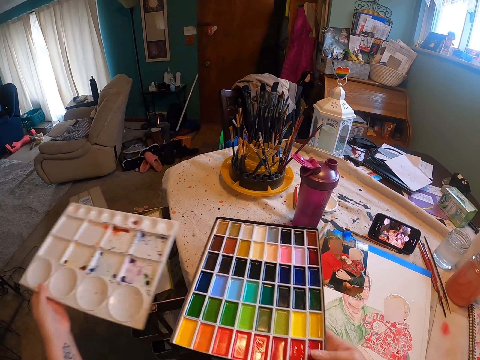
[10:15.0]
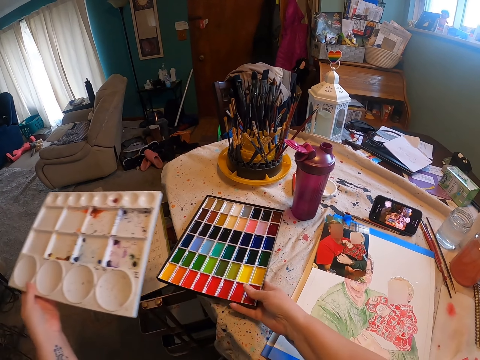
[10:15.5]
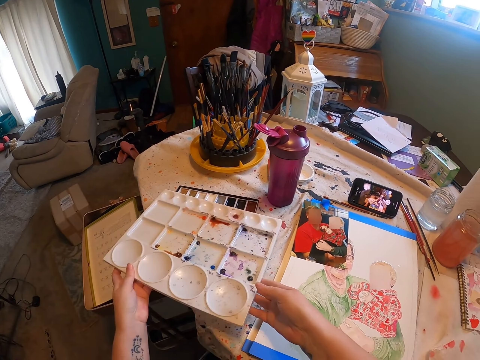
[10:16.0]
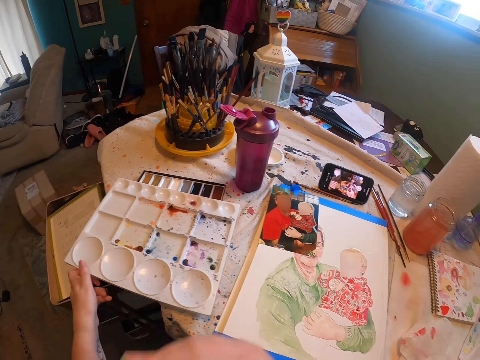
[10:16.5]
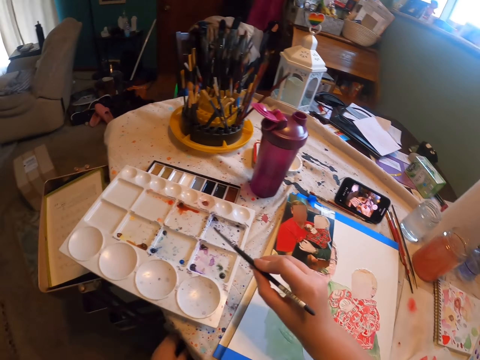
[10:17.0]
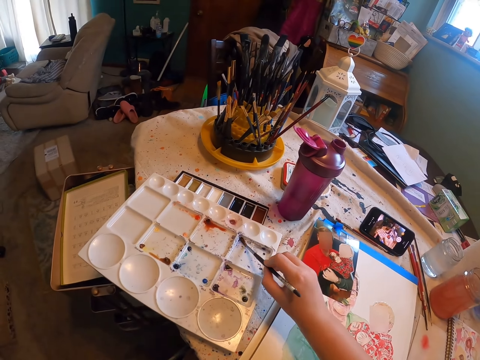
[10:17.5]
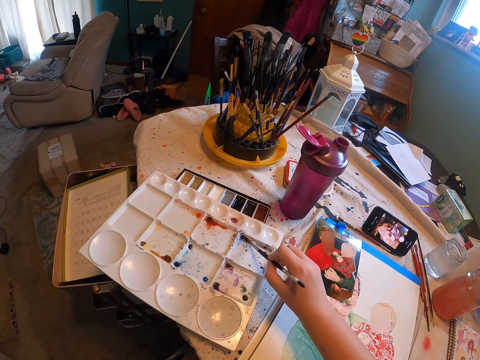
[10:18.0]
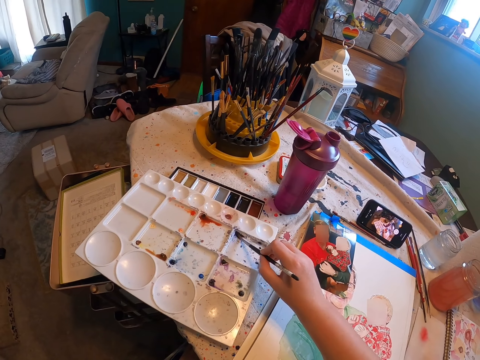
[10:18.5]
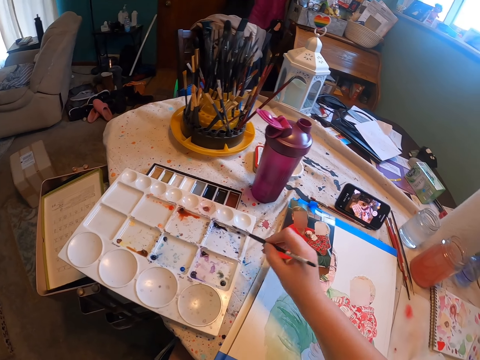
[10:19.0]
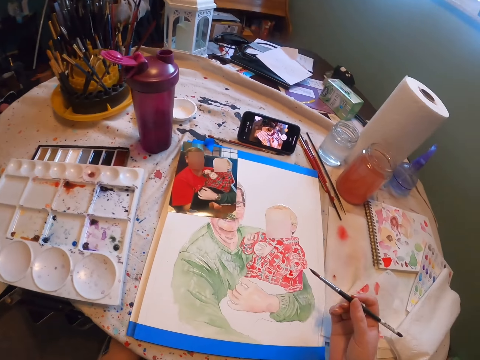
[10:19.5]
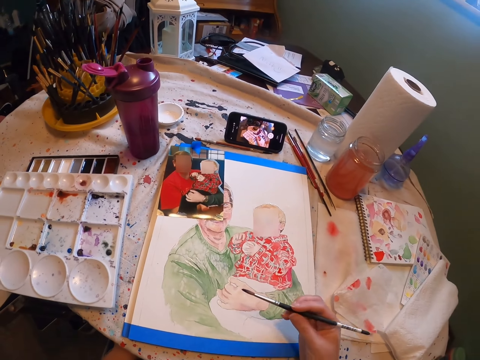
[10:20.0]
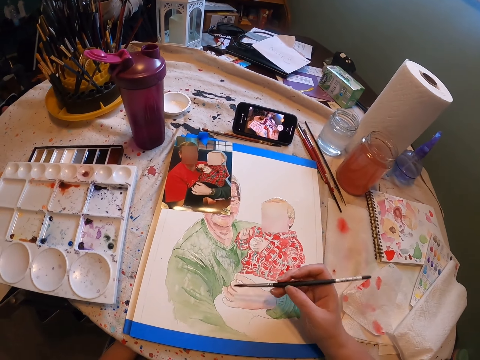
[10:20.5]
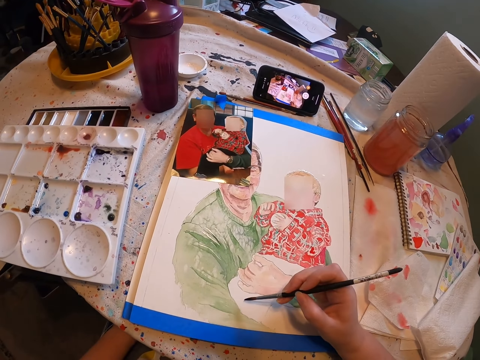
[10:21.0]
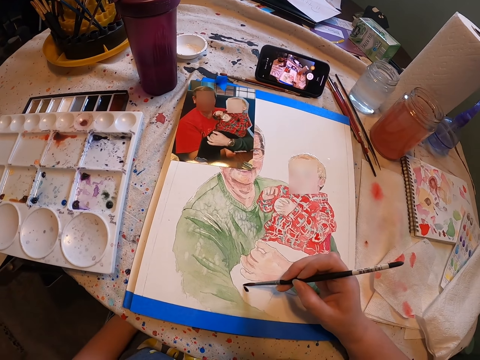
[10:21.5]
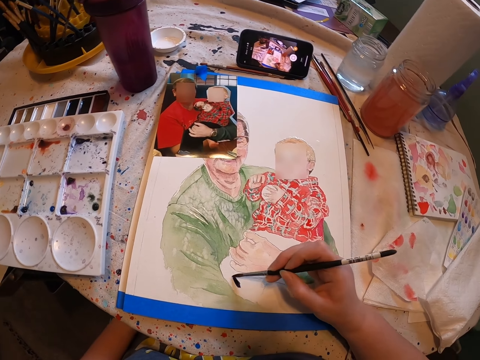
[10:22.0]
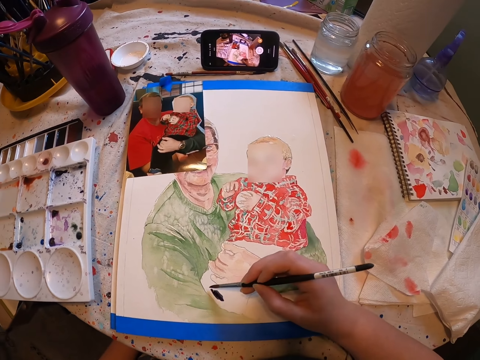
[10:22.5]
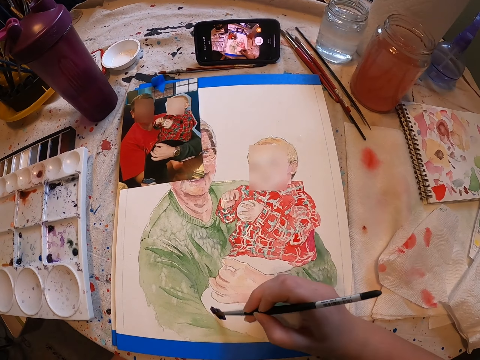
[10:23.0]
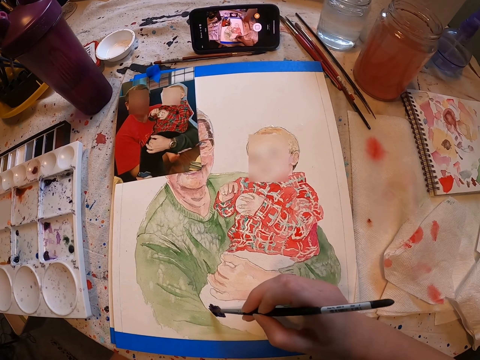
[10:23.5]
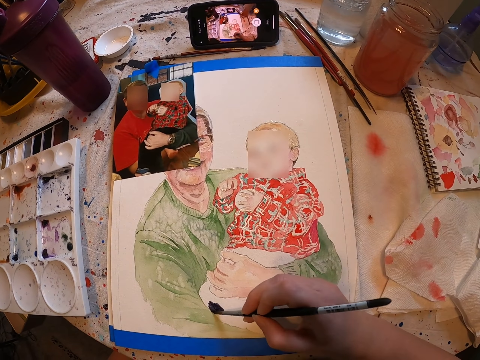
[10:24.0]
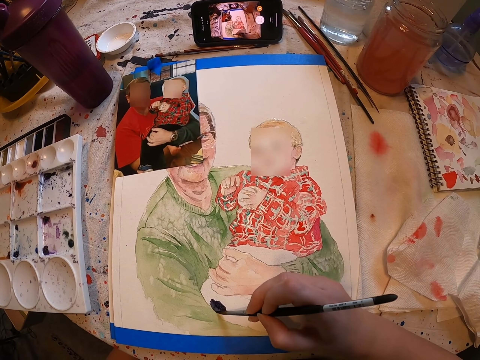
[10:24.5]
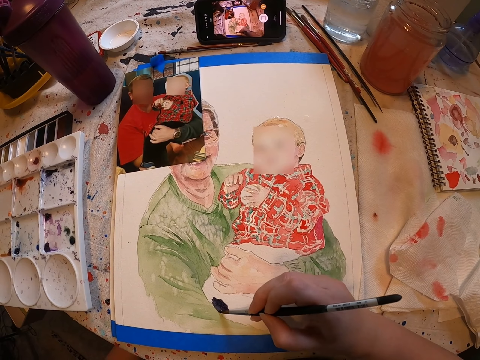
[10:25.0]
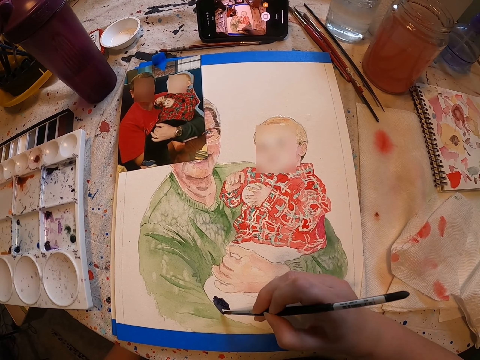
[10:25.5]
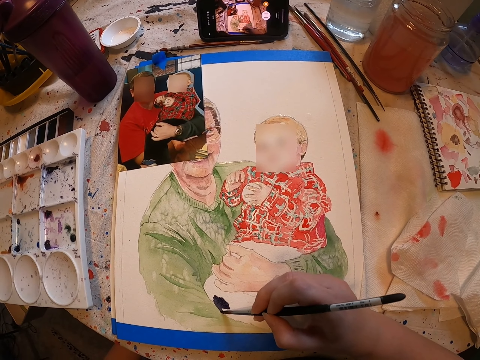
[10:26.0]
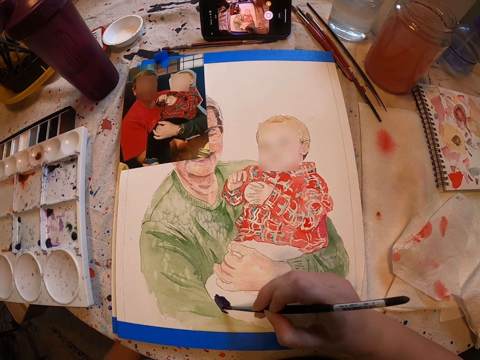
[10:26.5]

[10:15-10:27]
The camera wearer places the color palette on the table. She holds the empty palette with both her hands and places the empty palette on top of the color palette. She rubs the paint brush on the empty palette. She puts the paint brush in a paint. She continues painting on a paper using the paint brush.

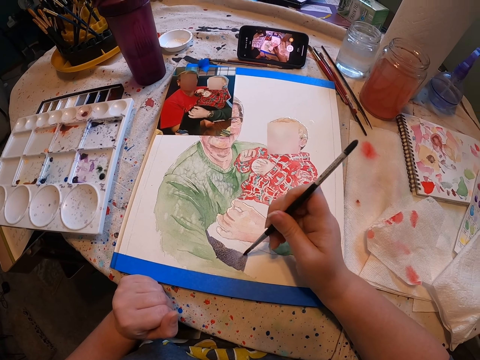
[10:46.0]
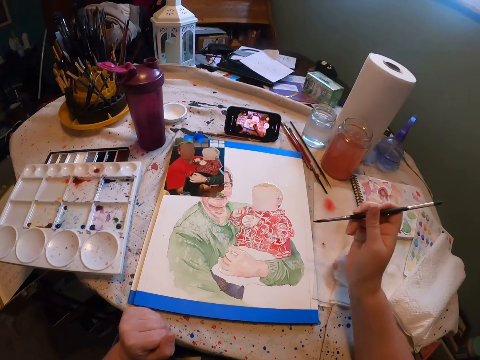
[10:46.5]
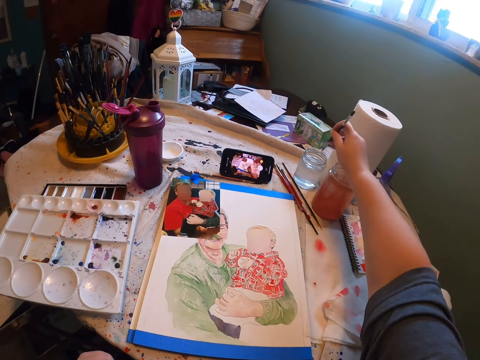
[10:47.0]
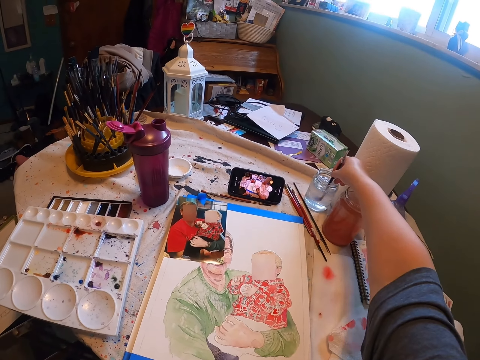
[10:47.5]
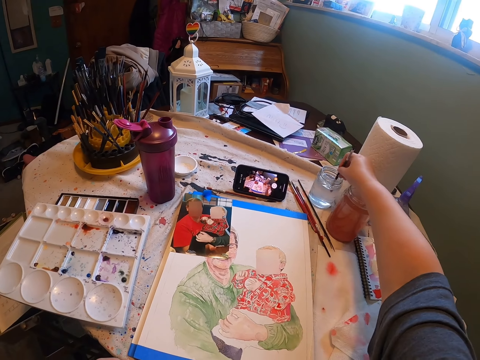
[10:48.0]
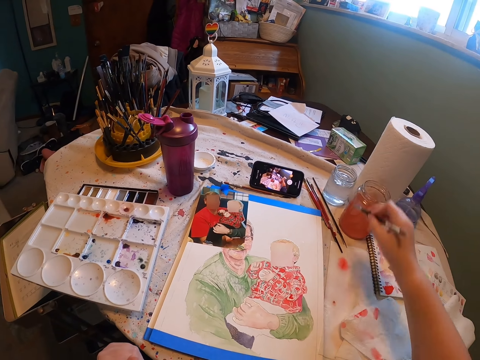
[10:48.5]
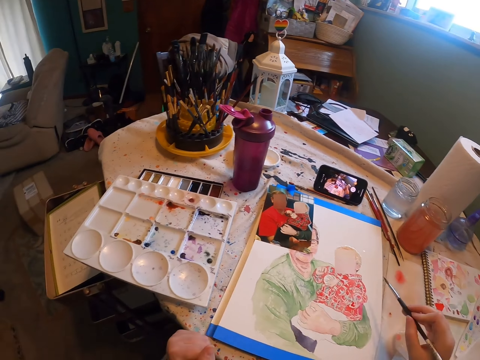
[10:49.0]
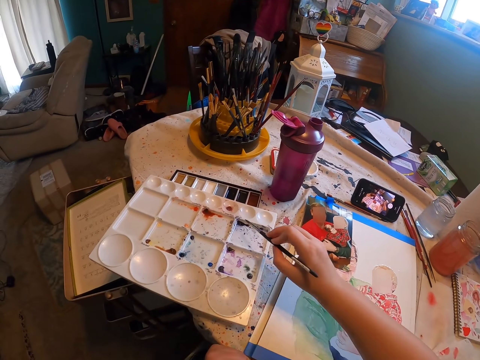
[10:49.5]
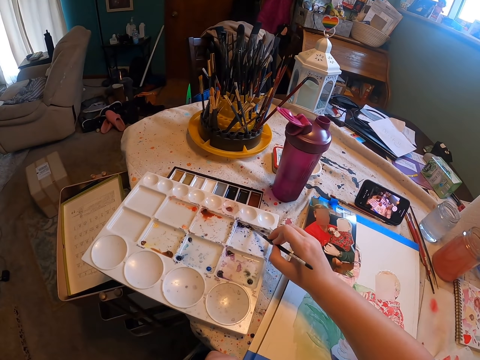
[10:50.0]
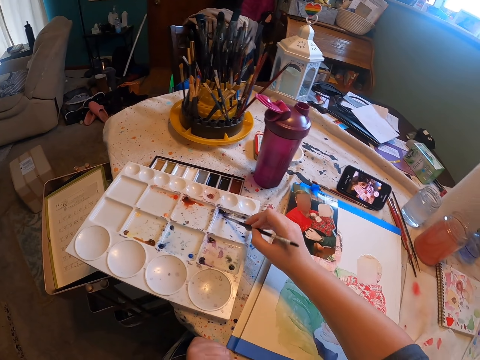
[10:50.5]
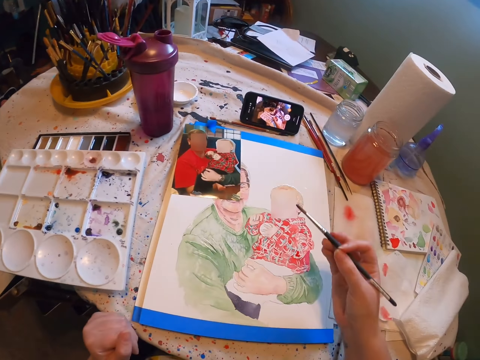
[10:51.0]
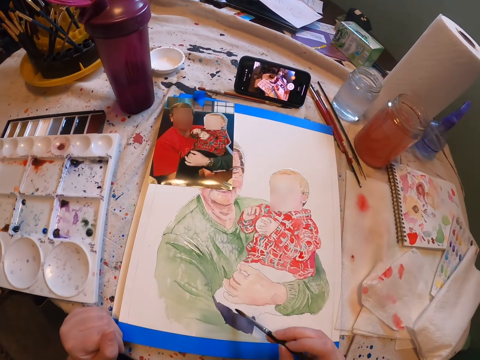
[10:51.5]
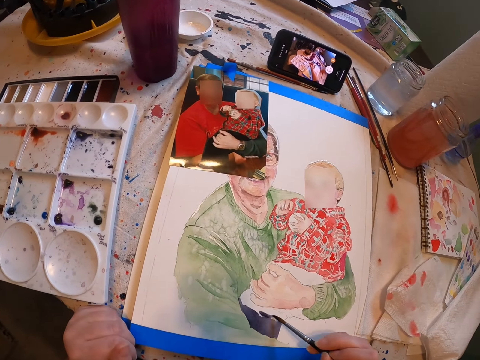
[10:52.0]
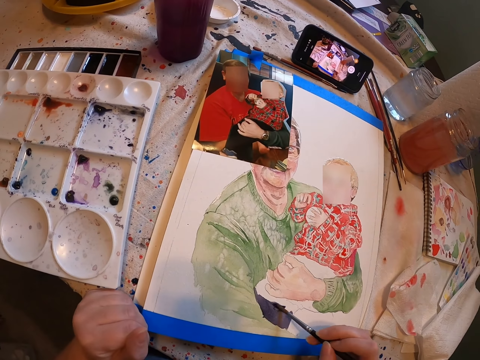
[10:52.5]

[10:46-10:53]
The camera wearer dips the paint brush in water. They stir the water with the paint brush and remove the paint brush from the container. They put the paint brush in a paint. They rub the paint brush on the empty palette. They continue painting on a paper using the paint brush.

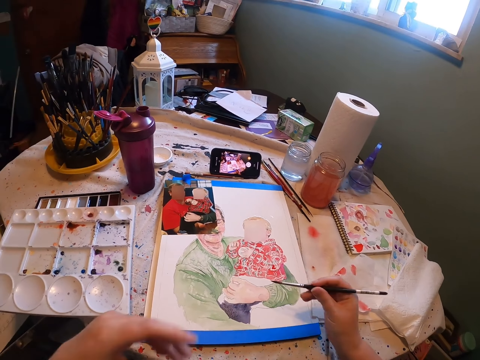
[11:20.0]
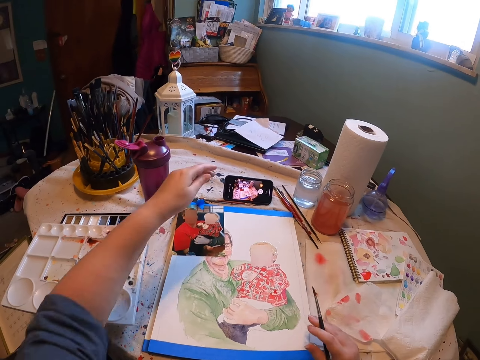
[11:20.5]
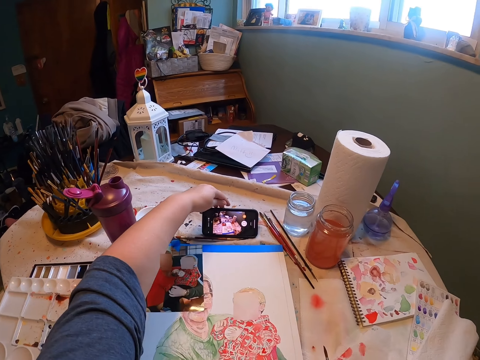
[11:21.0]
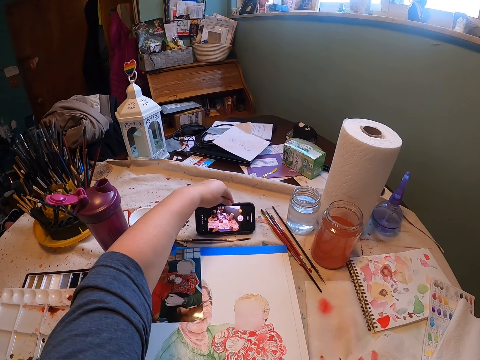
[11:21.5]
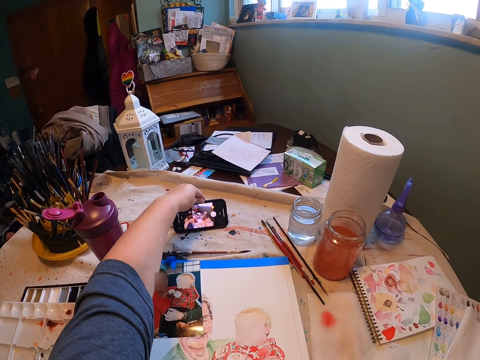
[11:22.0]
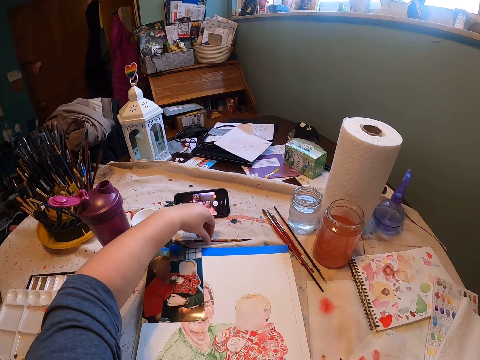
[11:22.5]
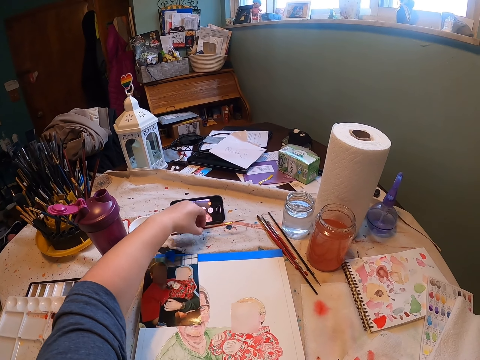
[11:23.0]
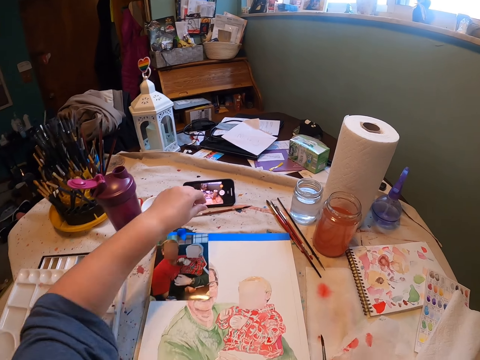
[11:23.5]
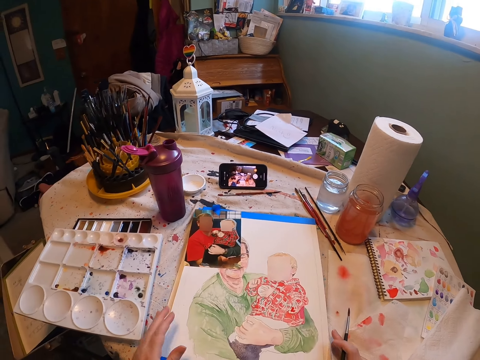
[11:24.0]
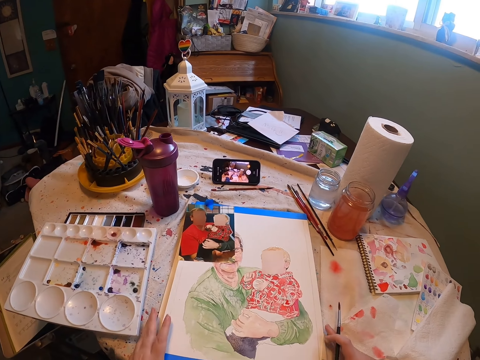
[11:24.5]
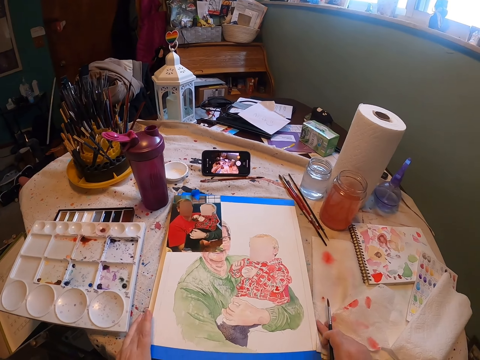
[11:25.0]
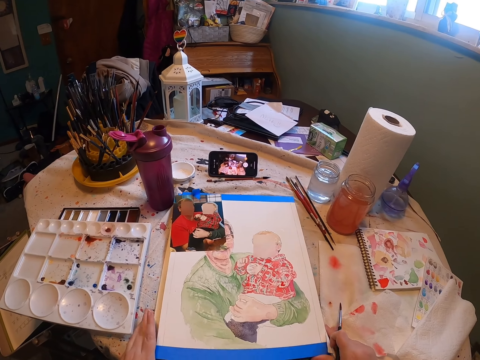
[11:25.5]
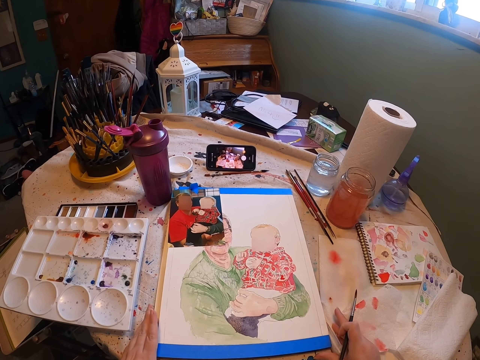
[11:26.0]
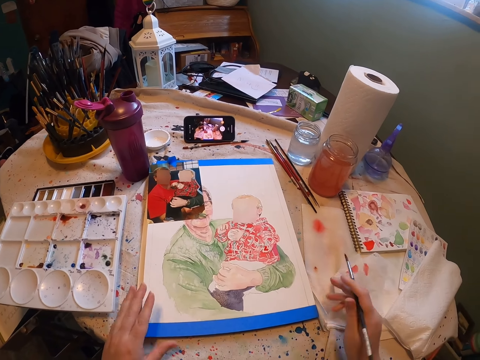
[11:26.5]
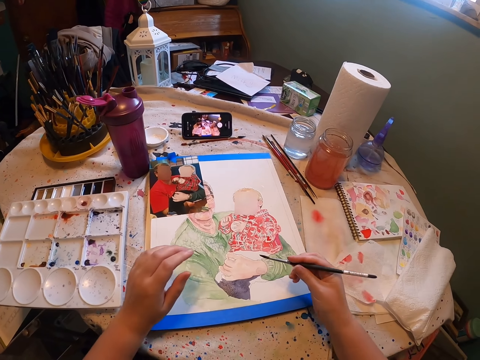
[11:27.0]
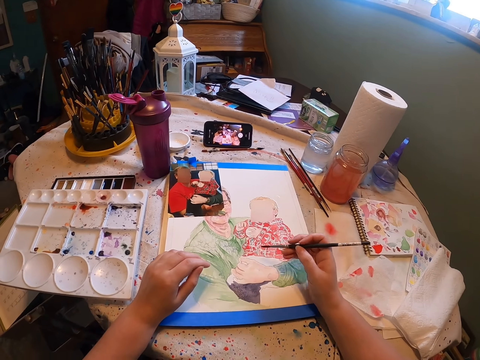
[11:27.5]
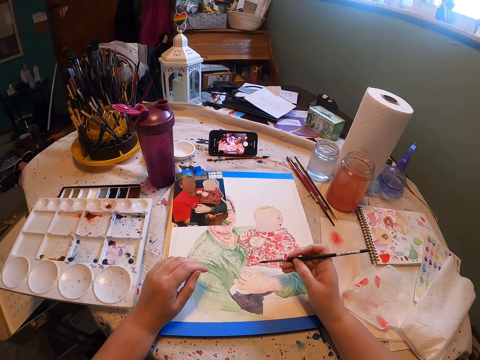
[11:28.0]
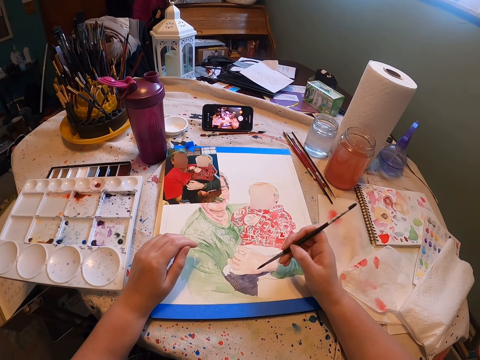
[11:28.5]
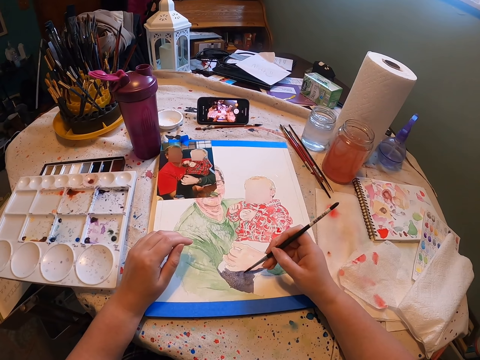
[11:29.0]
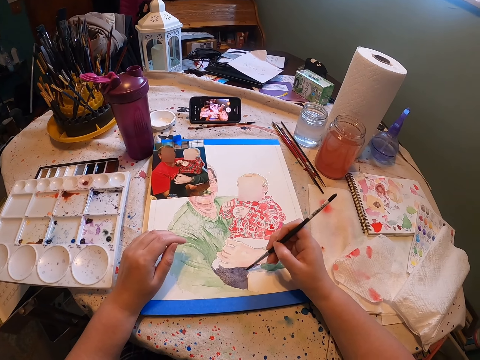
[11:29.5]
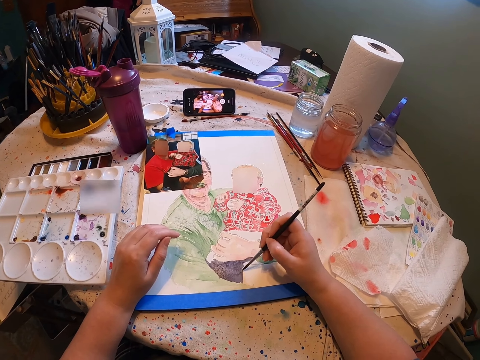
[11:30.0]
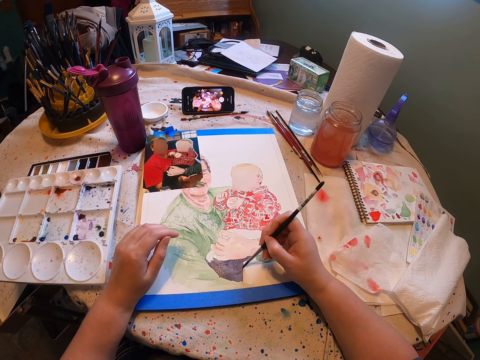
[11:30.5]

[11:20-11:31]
The camera wearer moves the phone towards the edge of the table. They move the paint brush towards the phone. They push the sketch book towards the paint brush. They paint the painting with the paint brush.
